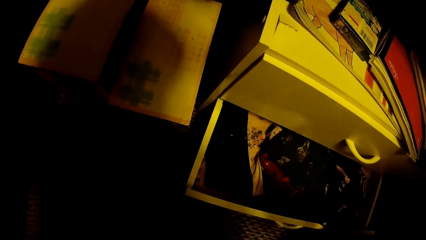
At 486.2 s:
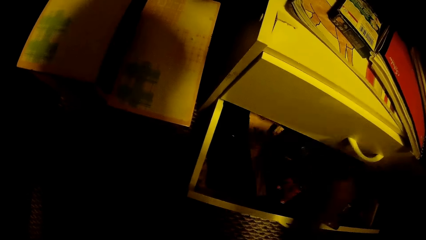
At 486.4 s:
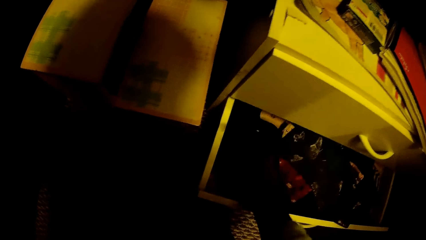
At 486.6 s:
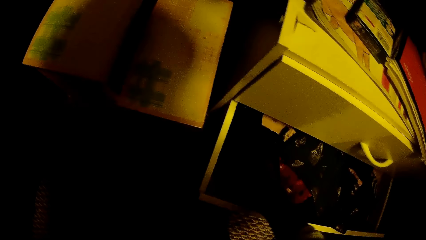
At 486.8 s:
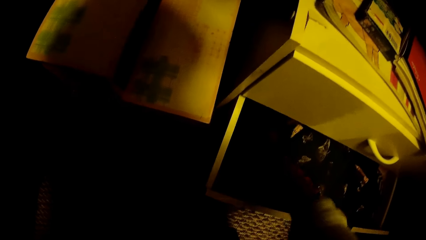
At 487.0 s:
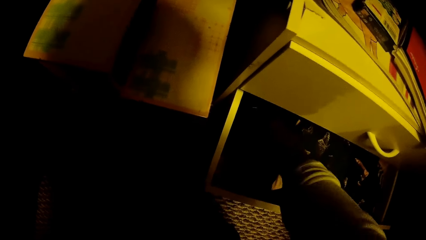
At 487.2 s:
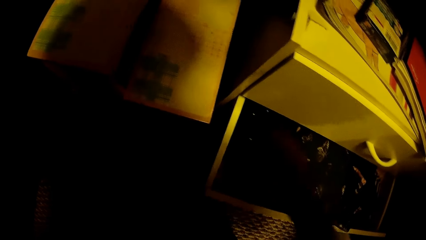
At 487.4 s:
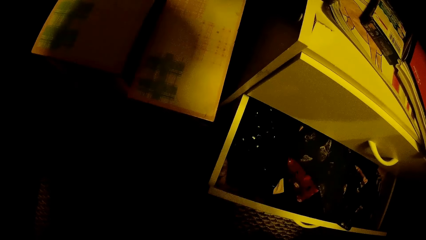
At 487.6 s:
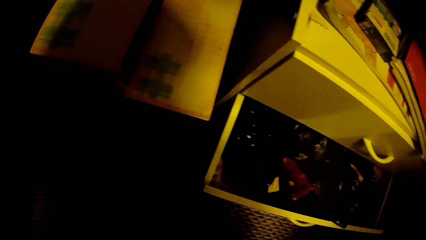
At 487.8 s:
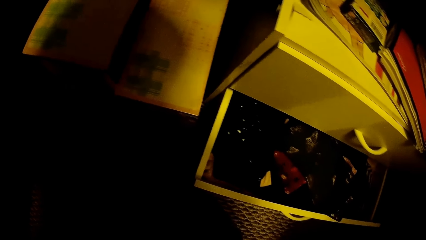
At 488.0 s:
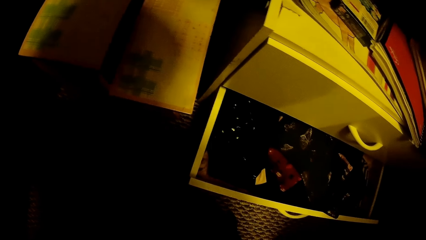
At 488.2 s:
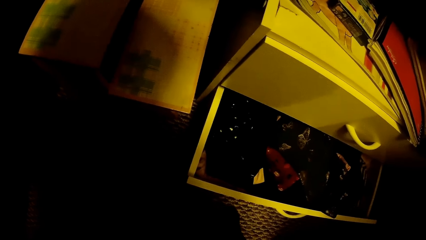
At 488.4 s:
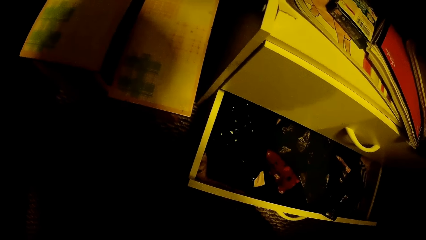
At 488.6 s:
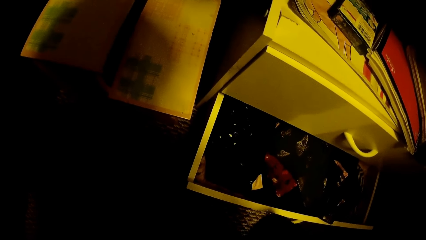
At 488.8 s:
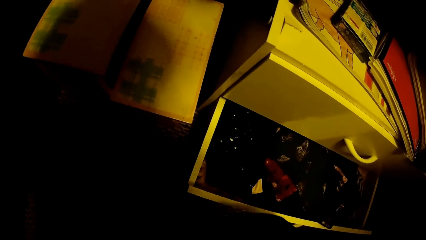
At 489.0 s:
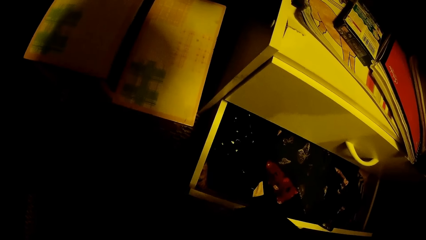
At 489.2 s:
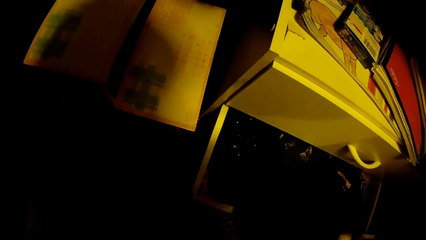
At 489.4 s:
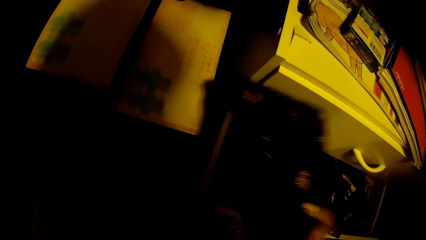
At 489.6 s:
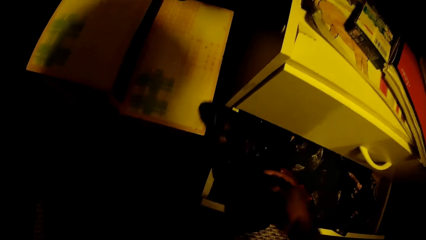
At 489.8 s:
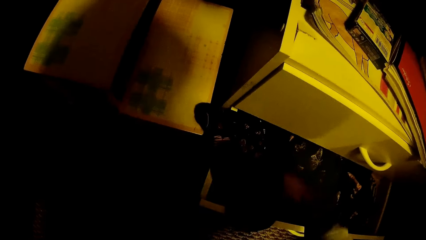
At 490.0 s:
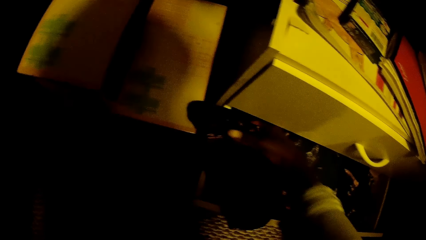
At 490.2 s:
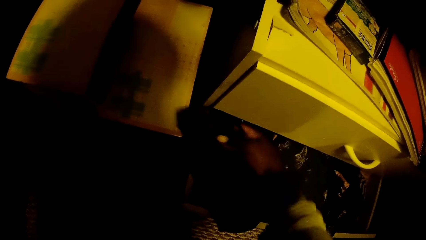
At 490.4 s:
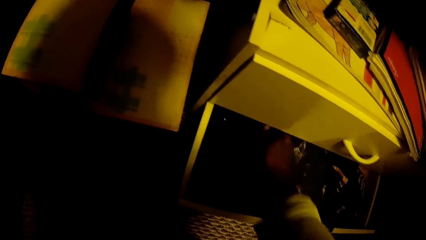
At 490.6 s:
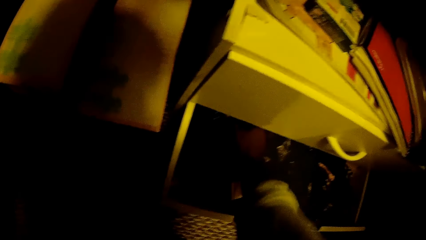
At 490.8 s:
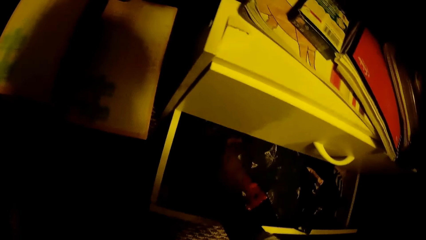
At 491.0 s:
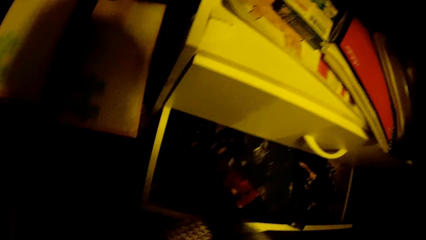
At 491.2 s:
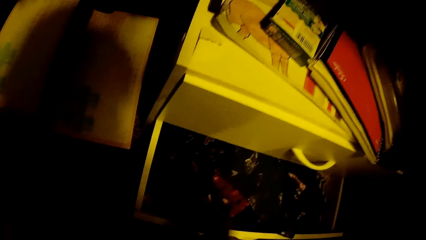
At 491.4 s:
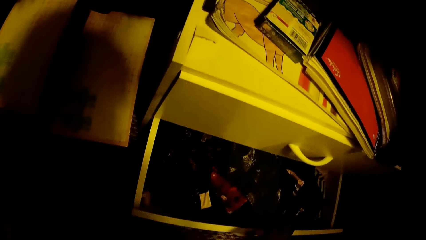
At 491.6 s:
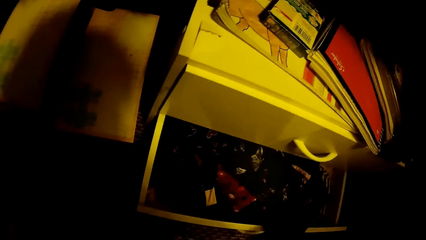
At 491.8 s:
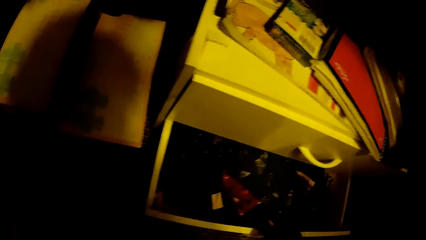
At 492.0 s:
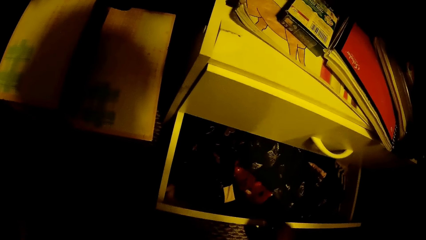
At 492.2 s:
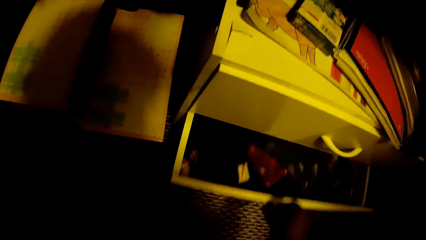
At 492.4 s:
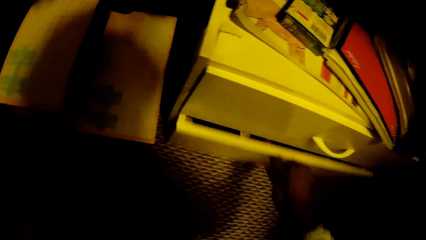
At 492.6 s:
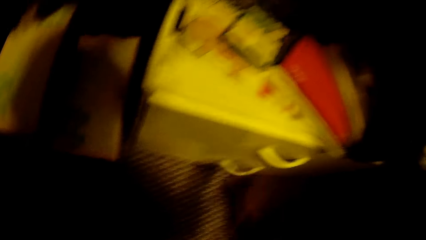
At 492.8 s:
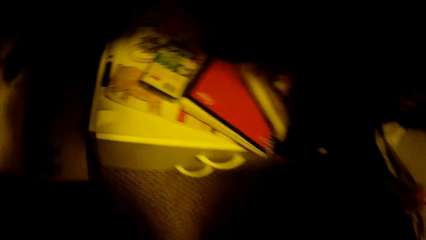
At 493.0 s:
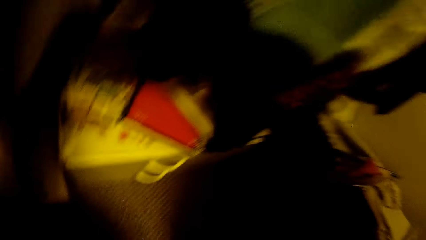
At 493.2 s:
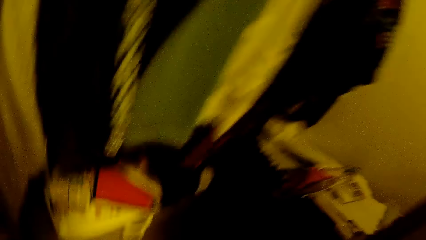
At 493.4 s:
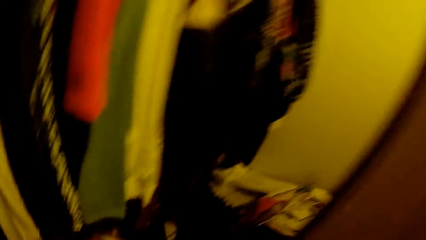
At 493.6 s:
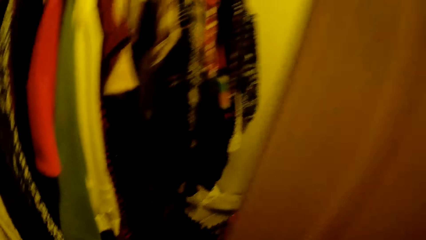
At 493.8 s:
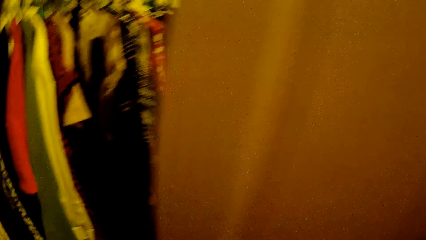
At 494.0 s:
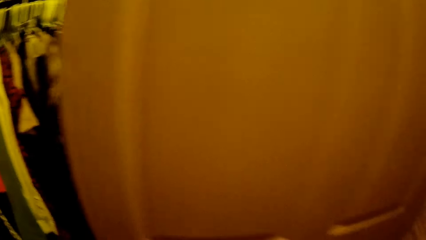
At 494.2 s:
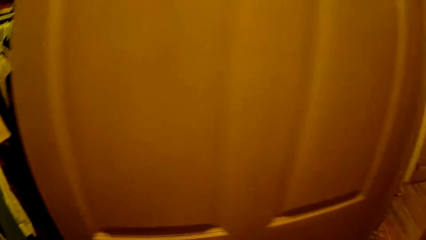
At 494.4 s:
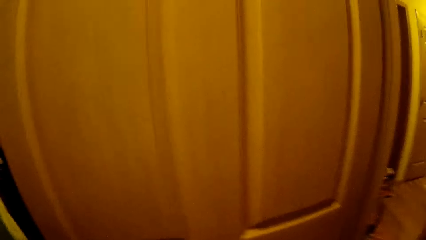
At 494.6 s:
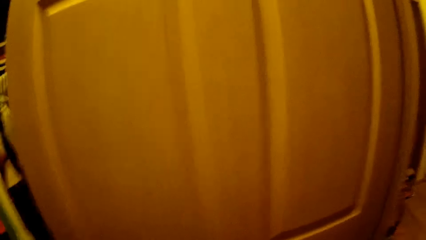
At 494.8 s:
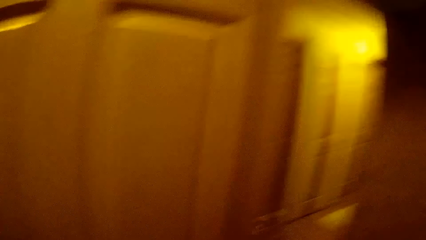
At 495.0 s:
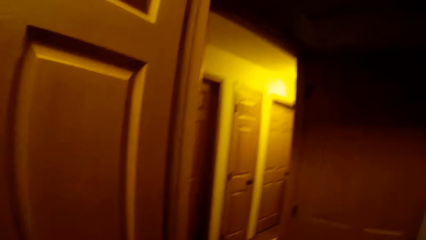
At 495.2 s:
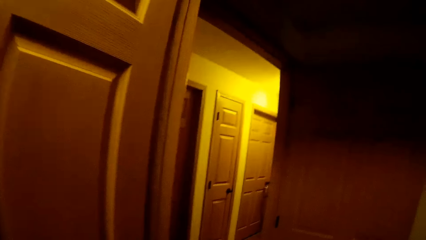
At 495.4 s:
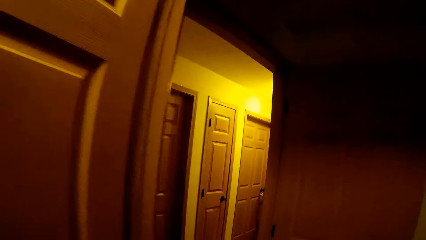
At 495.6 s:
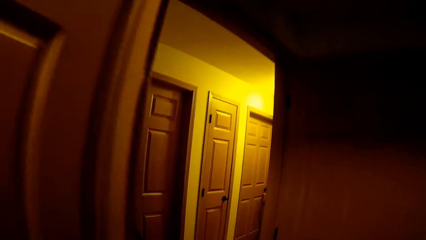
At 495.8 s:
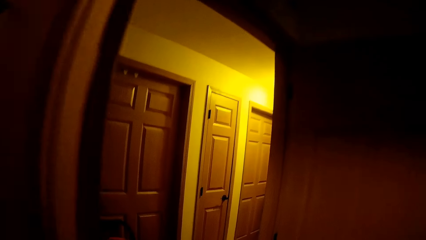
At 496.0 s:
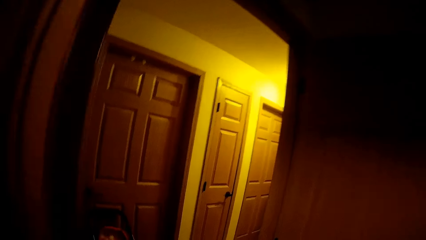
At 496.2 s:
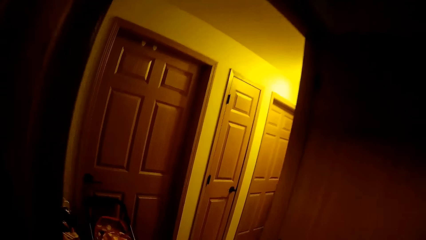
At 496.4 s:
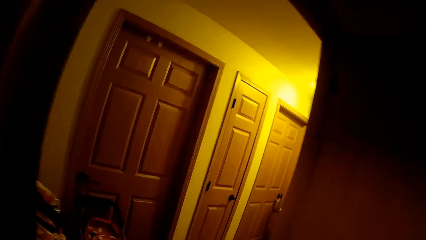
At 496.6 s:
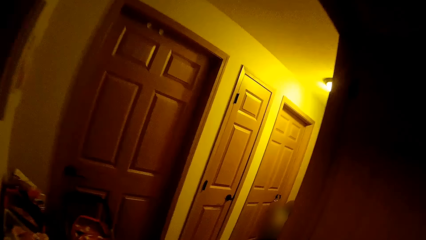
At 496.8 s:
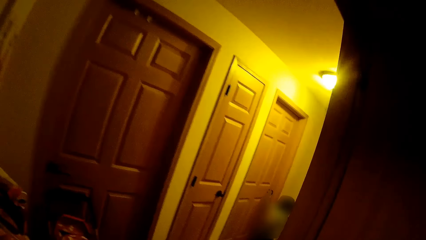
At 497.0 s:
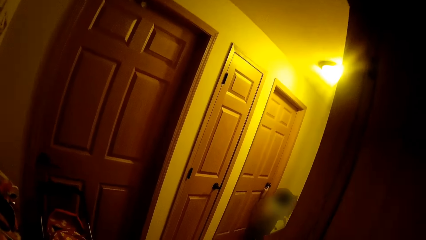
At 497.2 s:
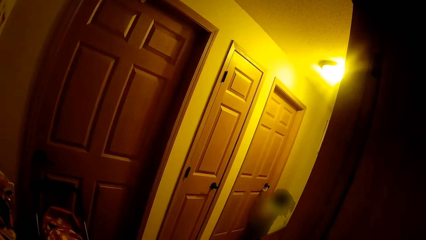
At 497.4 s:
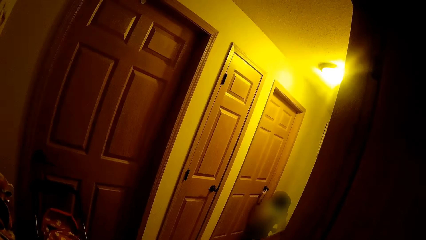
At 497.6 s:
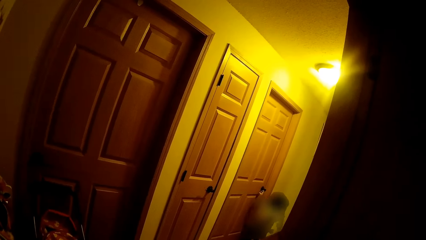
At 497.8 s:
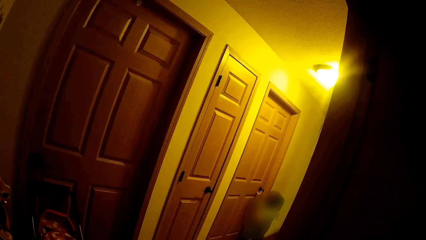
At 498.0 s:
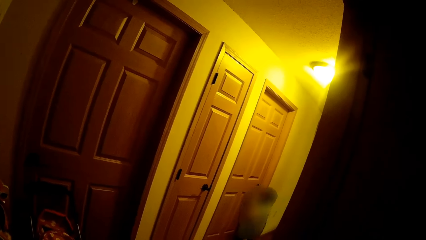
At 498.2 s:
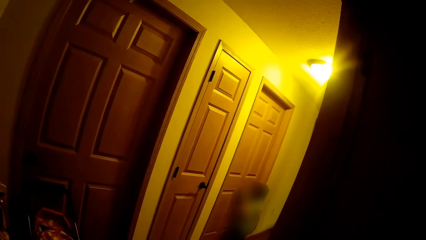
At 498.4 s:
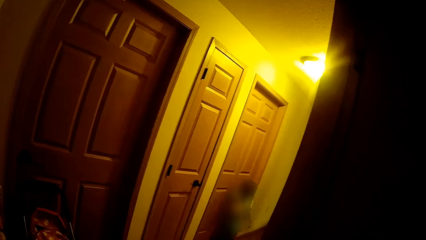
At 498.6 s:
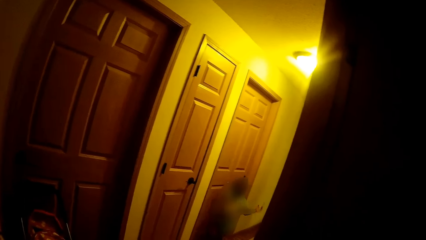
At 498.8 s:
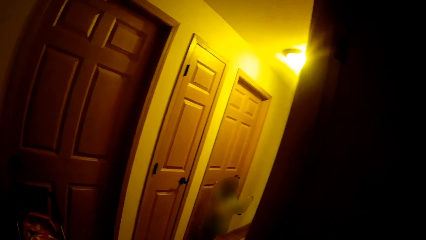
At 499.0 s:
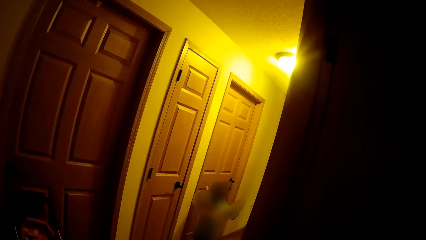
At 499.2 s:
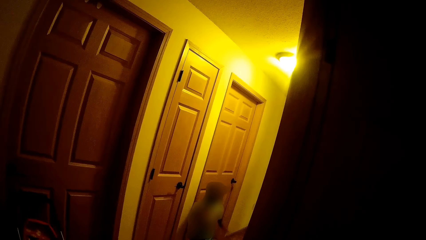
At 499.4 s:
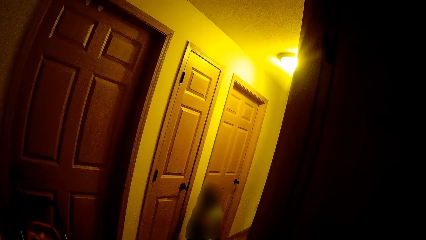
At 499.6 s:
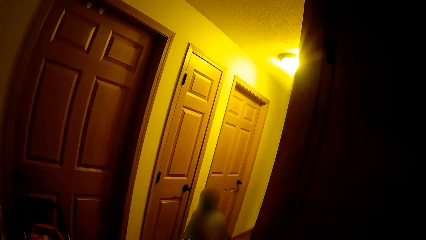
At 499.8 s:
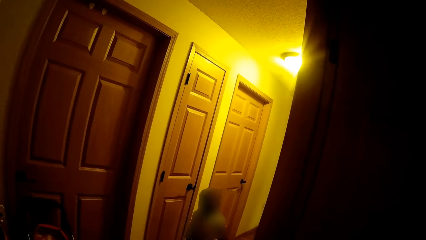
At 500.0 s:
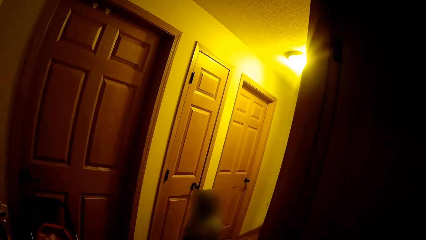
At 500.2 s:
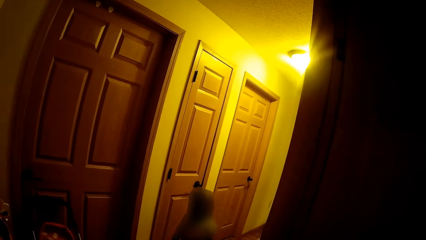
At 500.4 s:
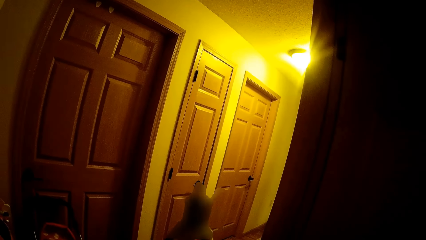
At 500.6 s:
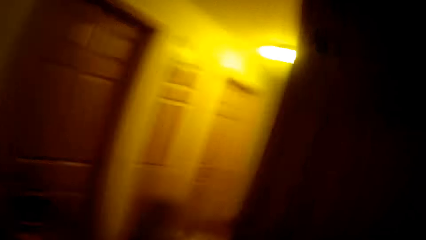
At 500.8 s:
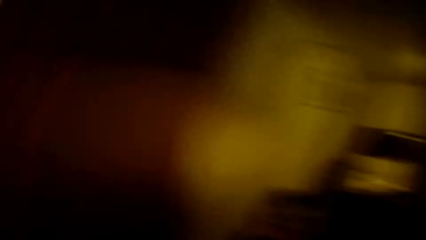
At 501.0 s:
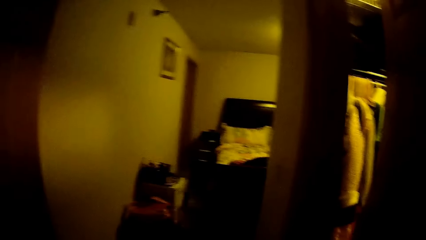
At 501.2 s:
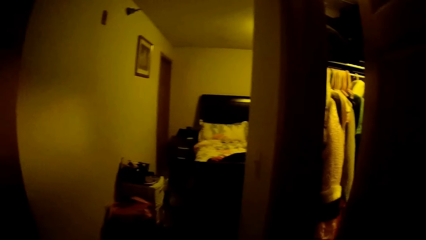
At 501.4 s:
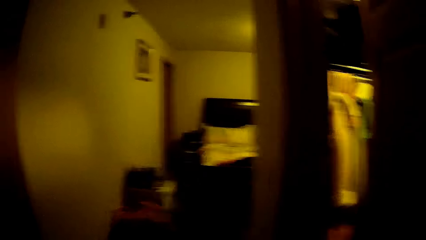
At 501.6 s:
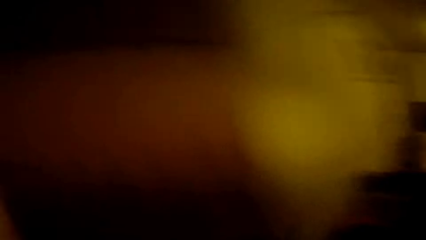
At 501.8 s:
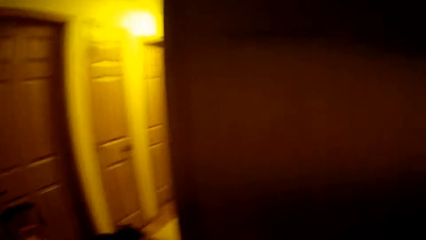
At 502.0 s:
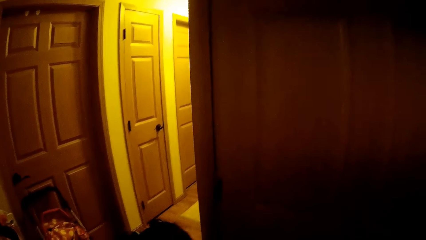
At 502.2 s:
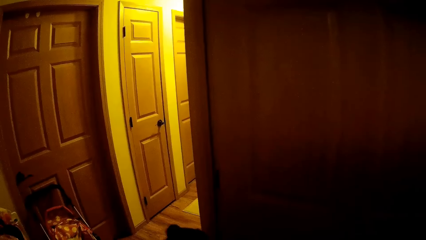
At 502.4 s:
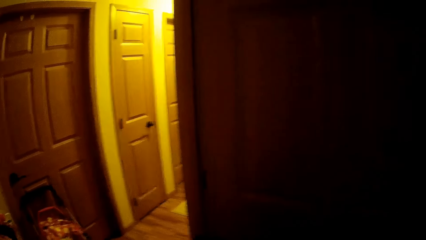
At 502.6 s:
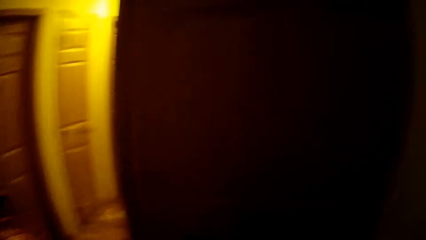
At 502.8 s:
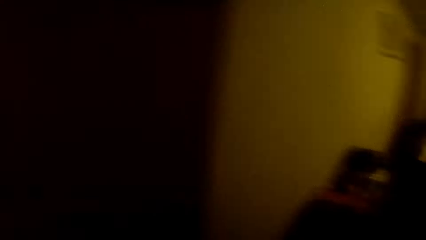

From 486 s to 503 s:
The camera wearer drops the black cloth in the drawer with her right hand. She drops the black cloth in the drawer with her right hand again. She closes the drawer with her right hand. She walks towards the bed. She stares at the room. She interacts with a boy.
